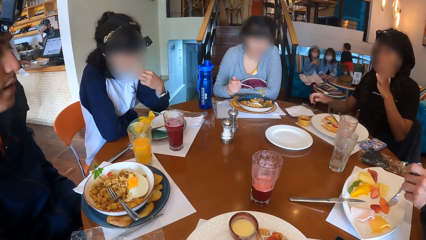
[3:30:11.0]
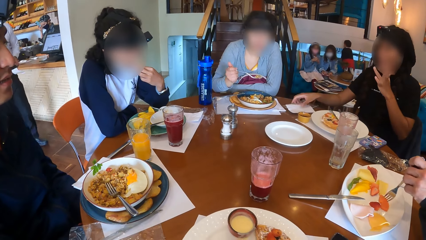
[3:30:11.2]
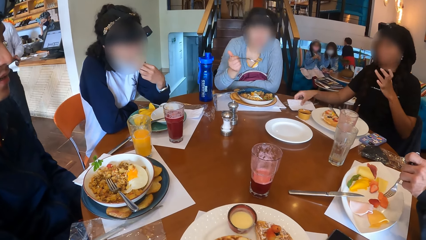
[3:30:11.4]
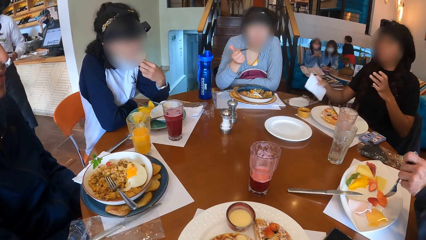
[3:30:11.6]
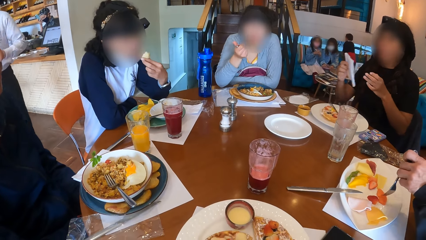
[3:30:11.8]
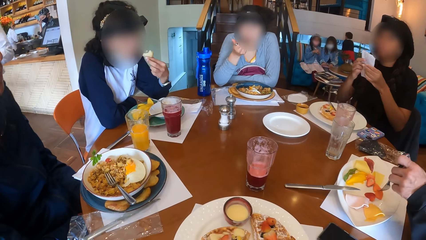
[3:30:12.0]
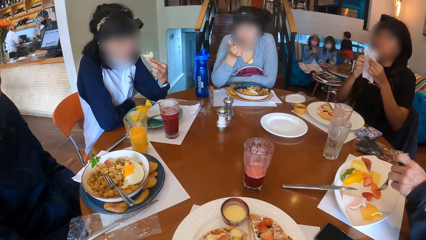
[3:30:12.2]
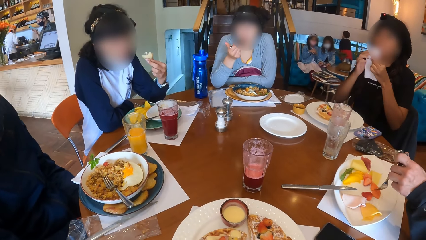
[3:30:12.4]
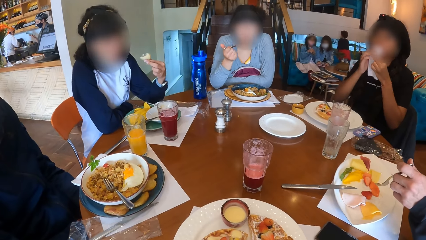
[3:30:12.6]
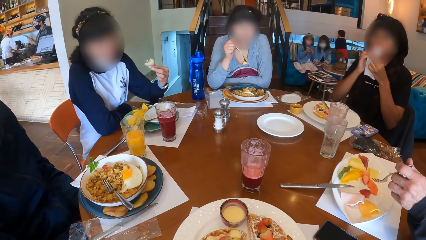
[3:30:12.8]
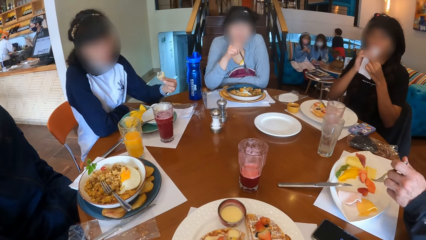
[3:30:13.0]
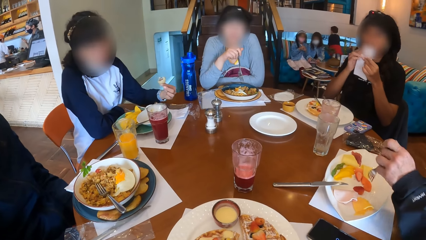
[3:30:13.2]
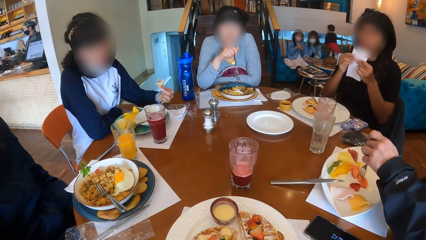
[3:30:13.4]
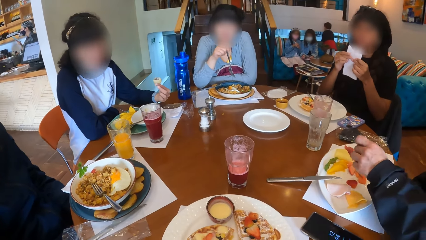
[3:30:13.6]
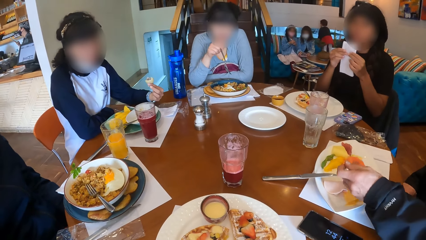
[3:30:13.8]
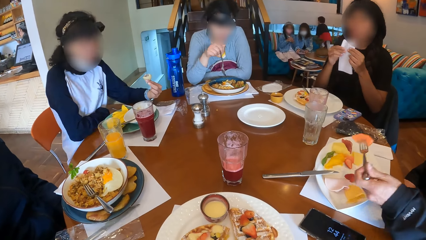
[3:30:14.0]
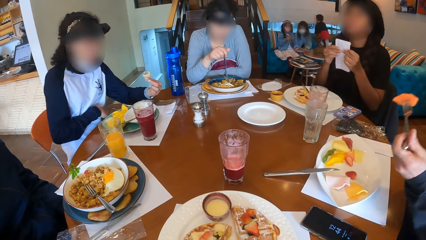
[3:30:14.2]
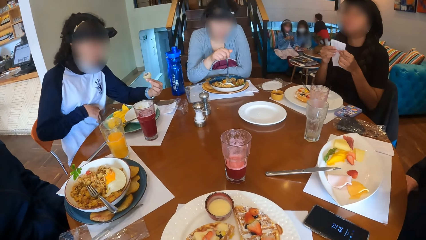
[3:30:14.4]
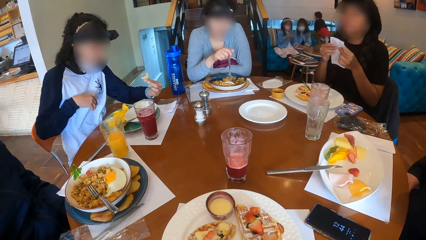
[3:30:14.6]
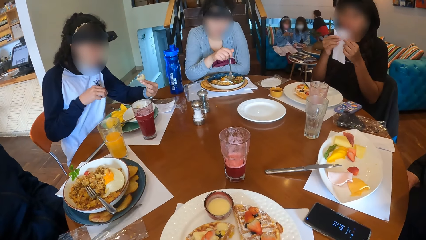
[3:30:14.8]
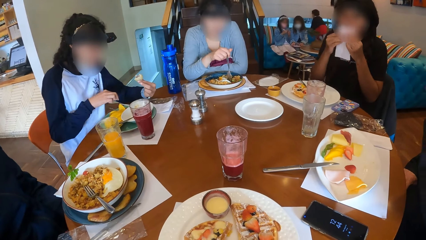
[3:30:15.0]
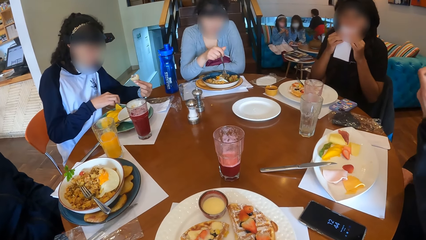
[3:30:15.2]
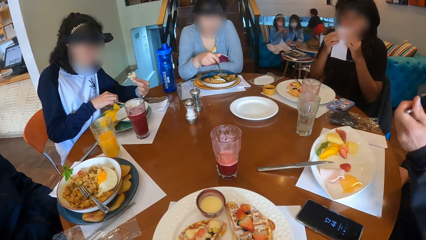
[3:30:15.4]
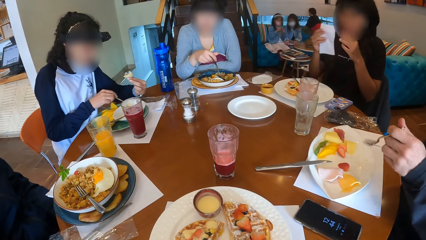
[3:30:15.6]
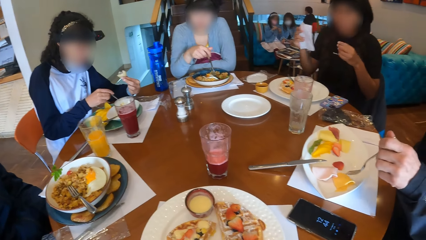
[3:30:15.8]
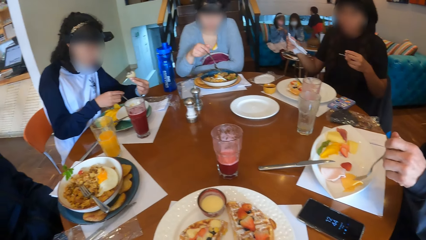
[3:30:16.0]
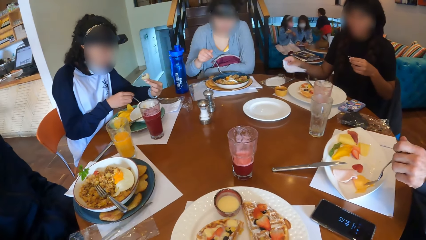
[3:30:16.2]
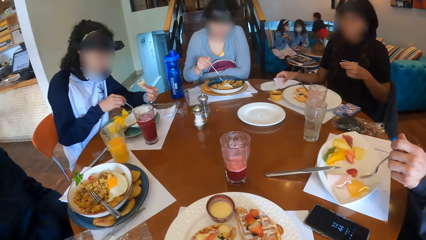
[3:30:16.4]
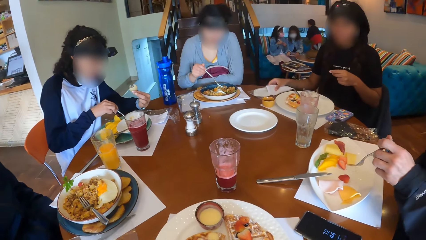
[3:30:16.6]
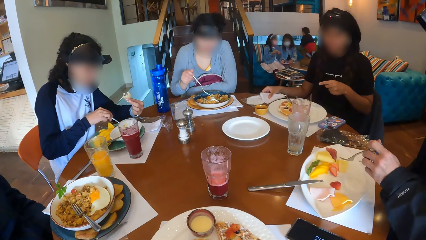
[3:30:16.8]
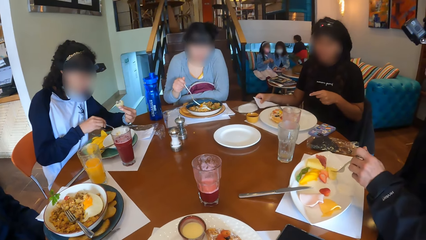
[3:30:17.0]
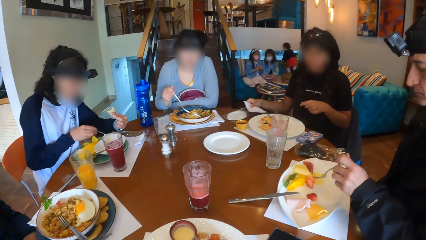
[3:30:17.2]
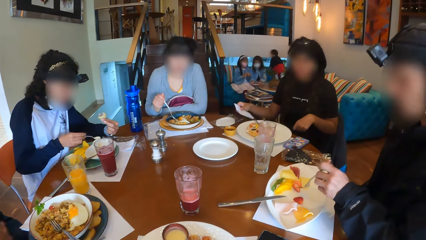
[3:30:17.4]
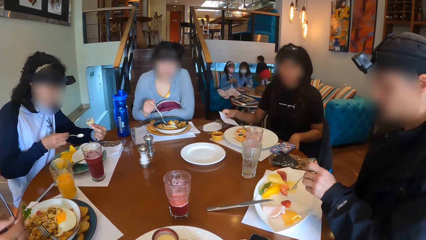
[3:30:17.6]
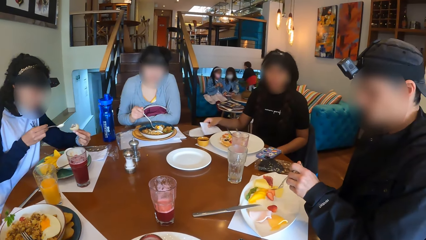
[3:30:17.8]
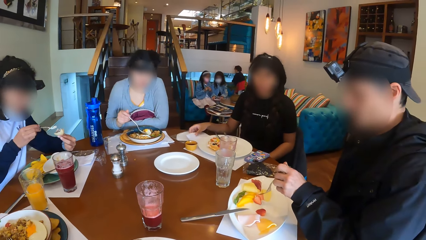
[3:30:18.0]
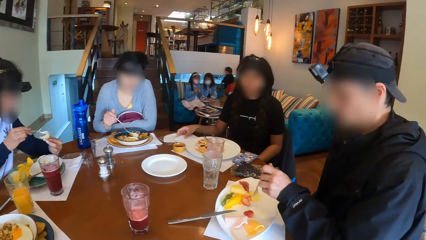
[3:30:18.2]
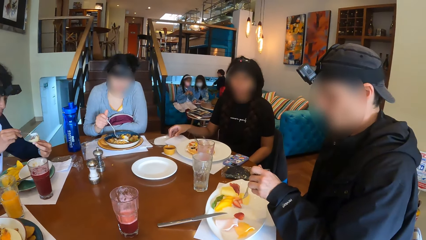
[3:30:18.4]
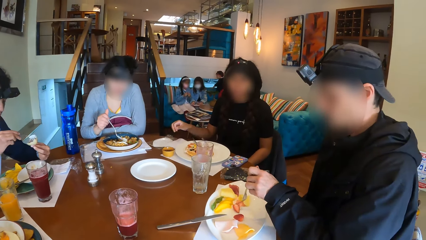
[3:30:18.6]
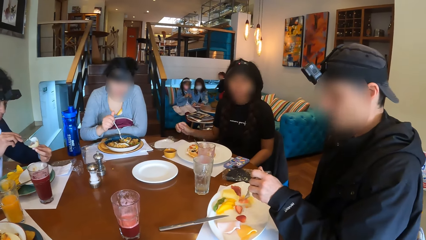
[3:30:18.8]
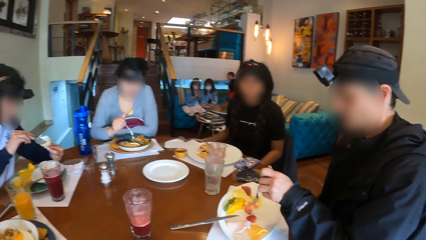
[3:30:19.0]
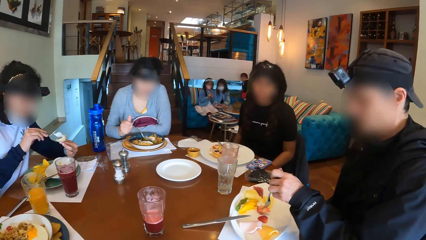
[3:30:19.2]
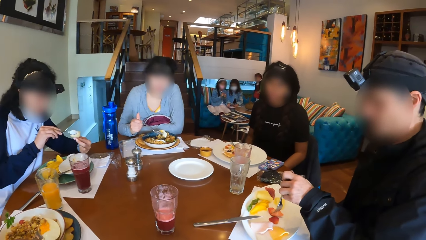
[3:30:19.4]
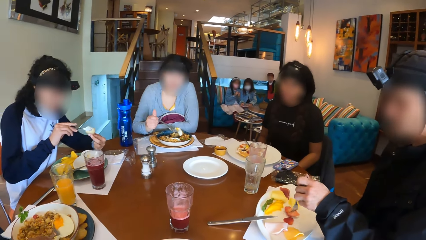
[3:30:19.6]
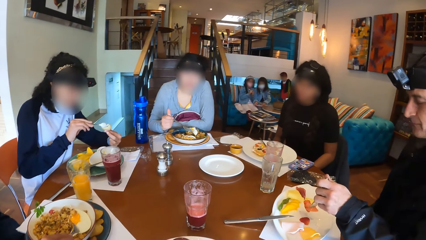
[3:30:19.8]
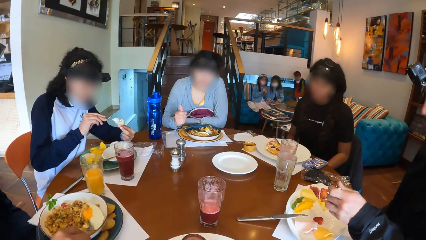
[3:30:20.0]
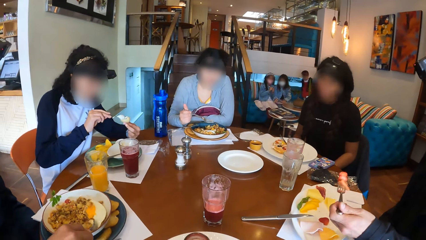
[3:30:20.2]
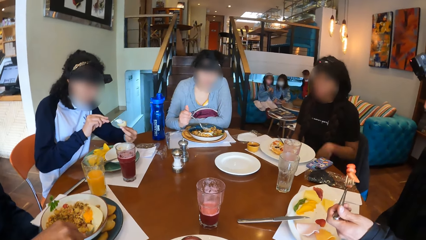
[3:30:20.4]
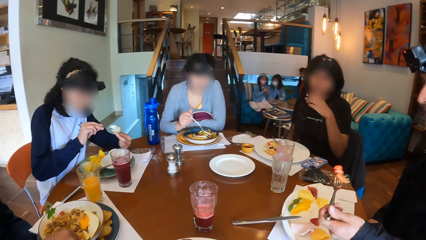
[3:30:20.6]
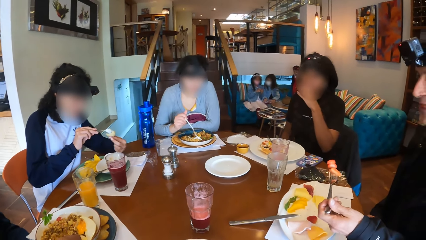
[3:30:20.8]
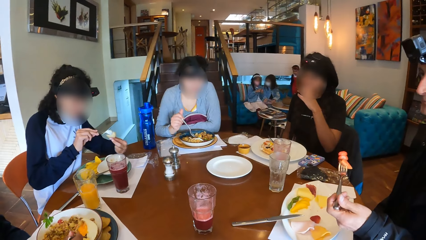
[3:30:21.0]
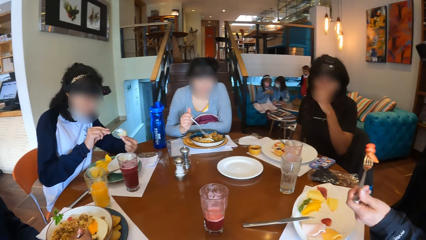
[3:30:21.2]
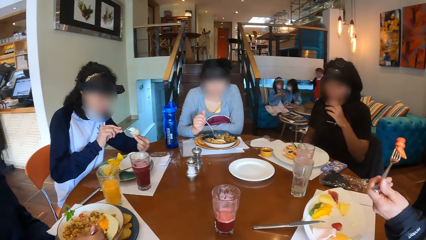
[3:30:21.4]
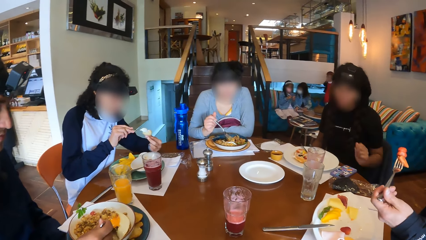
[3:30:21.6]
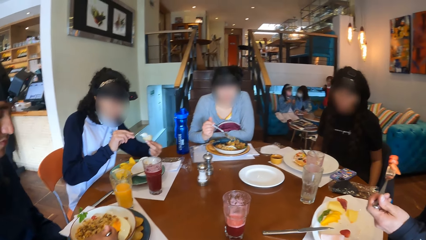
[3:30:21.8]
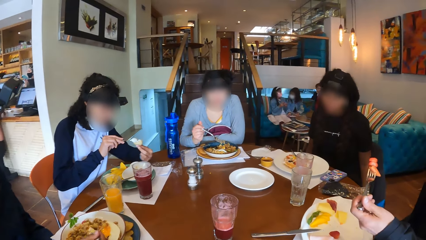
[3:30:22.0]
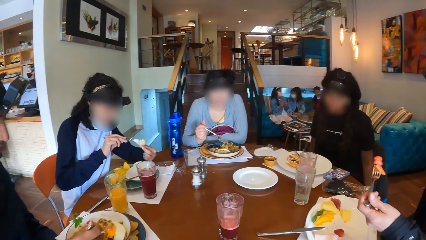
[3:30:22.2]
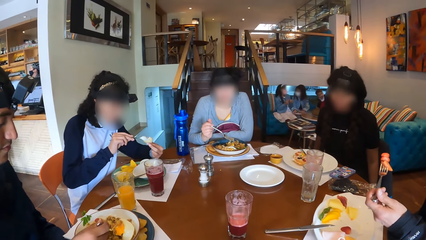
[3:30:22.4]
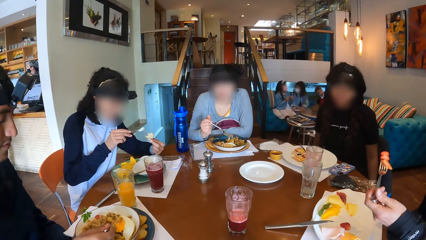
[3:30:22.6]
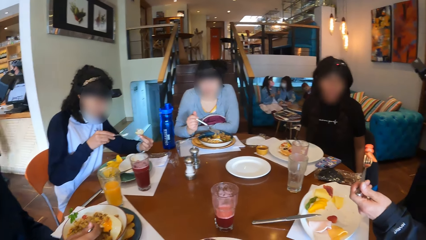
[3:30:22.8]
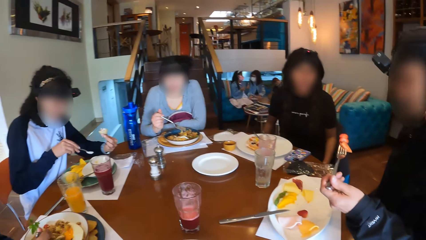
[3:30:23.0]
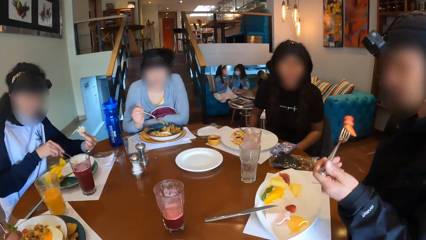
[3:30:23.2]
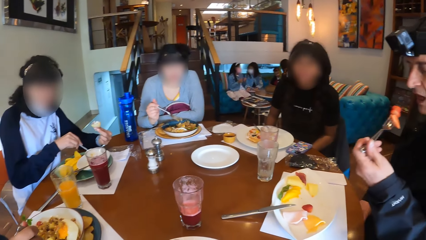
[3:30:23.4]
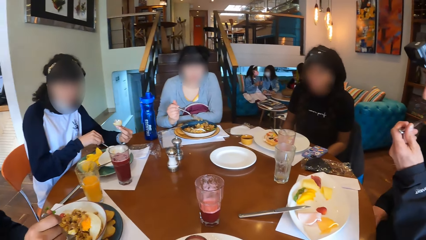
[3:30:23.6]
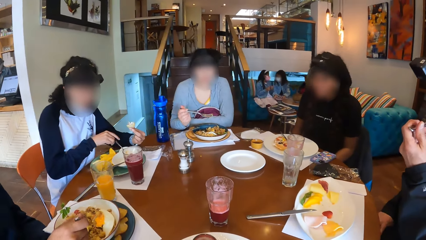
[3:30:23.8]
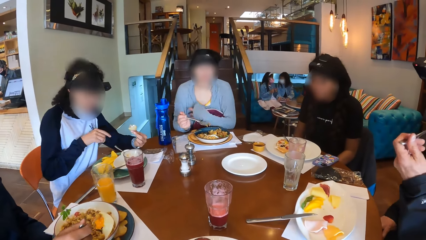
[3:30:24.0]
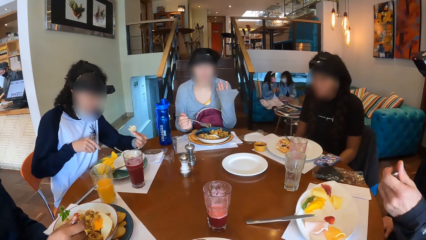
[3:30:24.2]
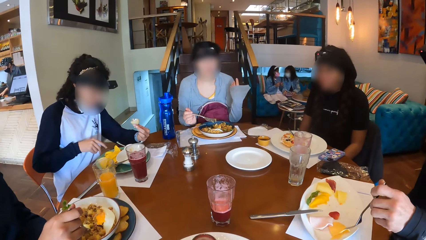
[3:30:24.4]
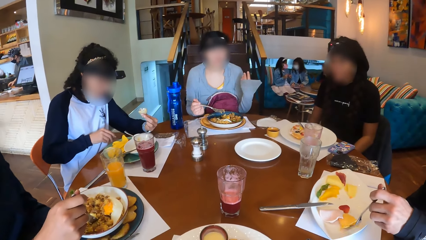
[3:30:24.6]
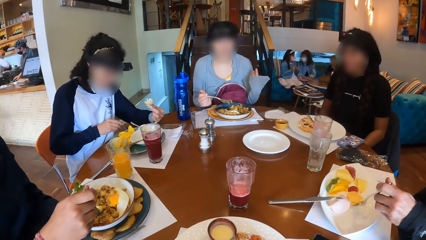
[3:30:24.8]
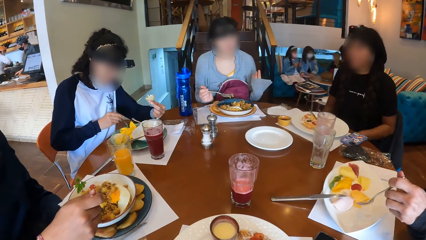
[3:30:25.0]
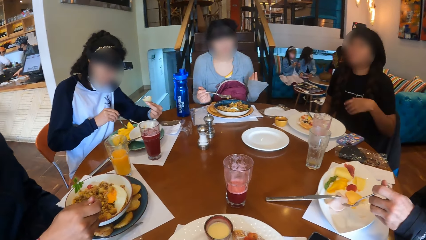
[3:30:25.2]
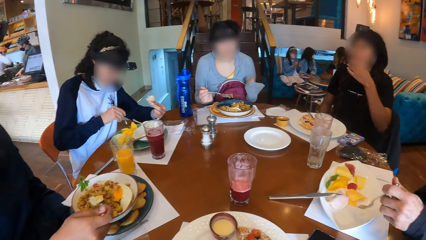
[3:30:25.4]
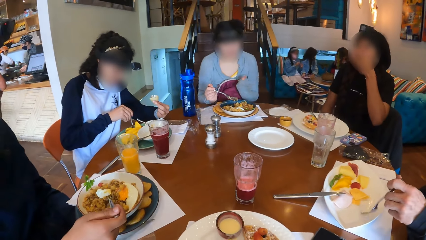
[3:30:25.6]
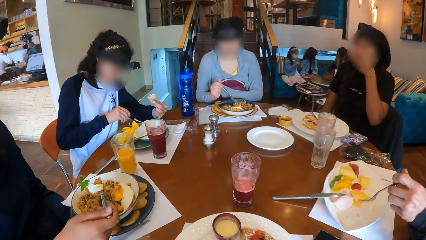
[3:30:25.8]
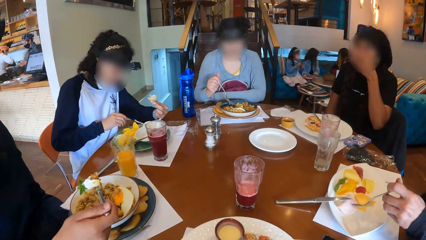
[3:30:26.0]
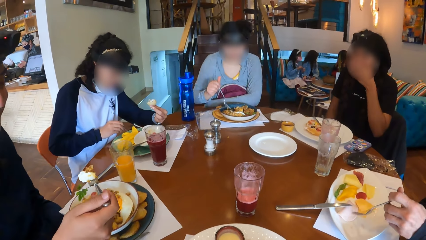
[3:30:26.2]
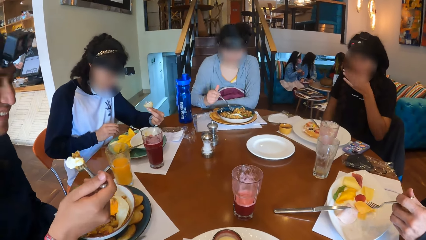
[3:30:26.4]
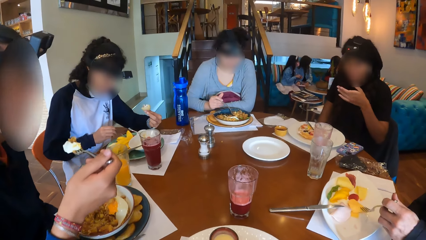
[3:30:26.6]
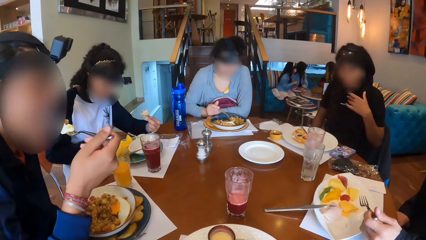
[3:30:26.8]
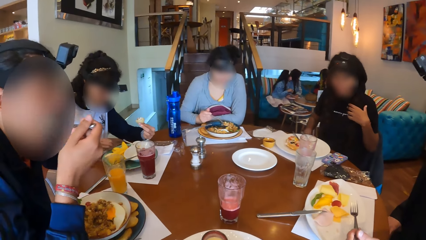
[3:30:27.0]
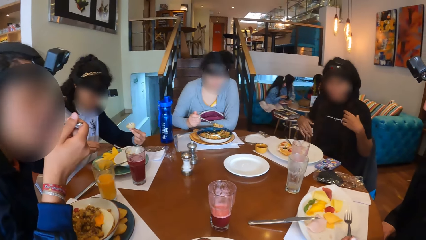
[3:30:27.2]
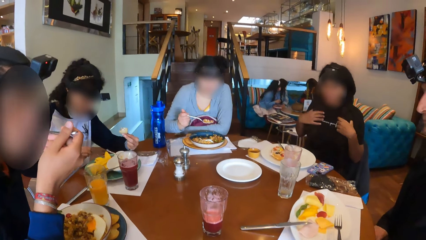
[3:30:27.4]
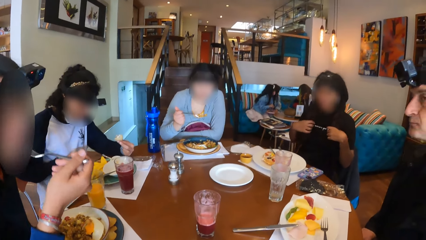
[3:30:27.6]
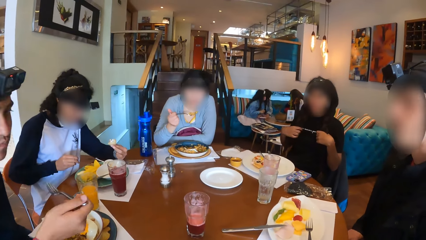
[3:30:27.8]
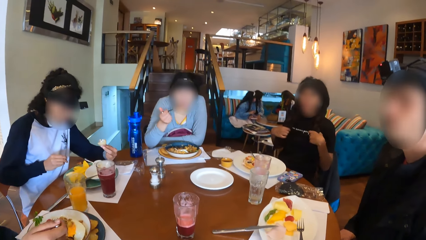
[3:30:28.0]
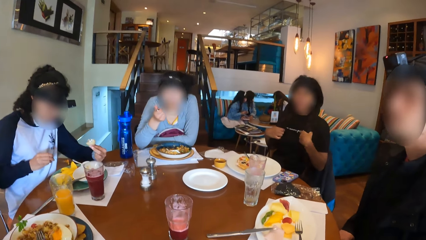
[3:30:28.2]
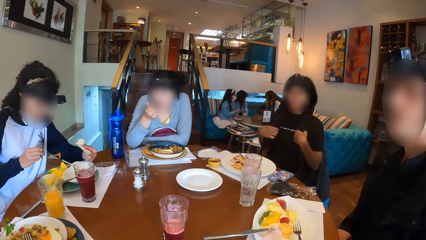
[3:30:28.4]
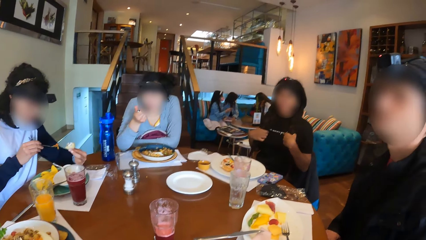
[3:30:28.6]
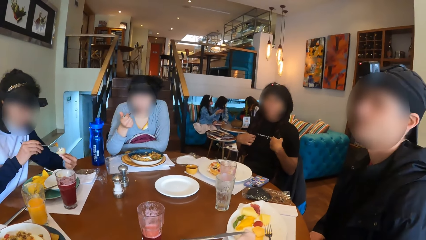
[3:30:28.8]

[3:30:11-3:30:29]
A woman picks a serviette from the table with her right hand. Another woman eats the porridge from the fork in her right hand. The first woman holds the serviette with both hands and wipes her mouth with the serviette in her hands. A man eats the strawberry from the fork in his left hand. The first woman wipes her mouth with the serviette in her hands. A third woman picks the spoon on the plate with her right hand. The first woman places the serviette on the table with her right hand. The third woman picks a spoonful of dip from the plate with her right hand and puts the dip on the spoon in her right hand on the snack in her left hand. The man picks a strawberry from the plate with the fork in his left hand. He does it again. The first woman touches her mouth with her left hand. The third woman places the spoon on the plate with her right hand. The man eats the strawberries from the fork in his left hand. The second woman gesticulates with her left hand. The third woman picks the spoon on the plate with her right hand. The man moves the pawpaw on the plate with the fork in his left hand. Another man picks a fork full of porridge from the plate with his right hand. The first woman covers her mouth with her left hand. The first man touches the fruits on the plate with the fork in his left hand. The third woman picks a spoonful of sauce from the plate with her right hand. The first woman touches a ponytail with her left hand. The other man eats the porridge from the fork in his right hand. The second woman picks the fork full of porridge from the plate with her right hand. The first woman touches the ponytail with her left hand. The second woman eats the porridge from the fork in her right hand.
